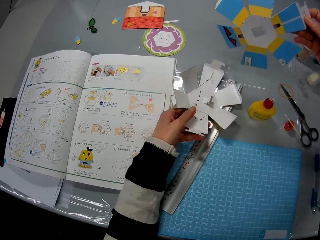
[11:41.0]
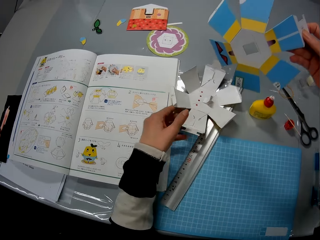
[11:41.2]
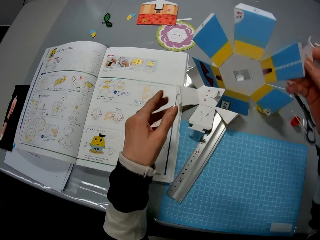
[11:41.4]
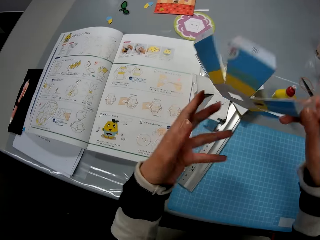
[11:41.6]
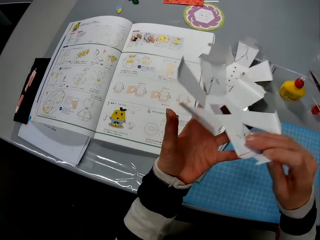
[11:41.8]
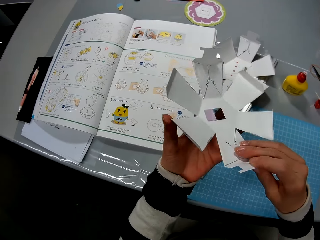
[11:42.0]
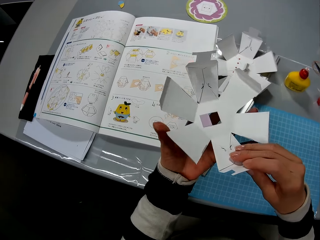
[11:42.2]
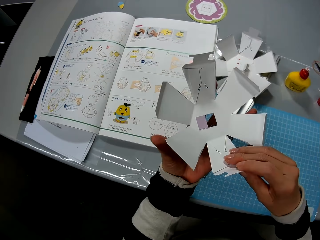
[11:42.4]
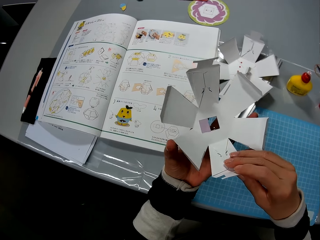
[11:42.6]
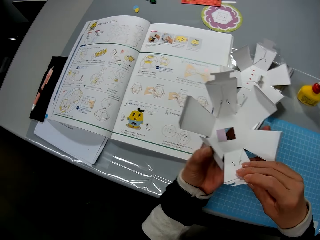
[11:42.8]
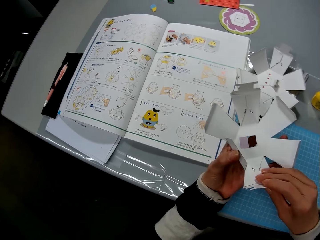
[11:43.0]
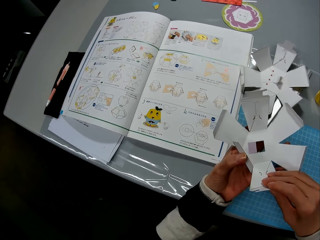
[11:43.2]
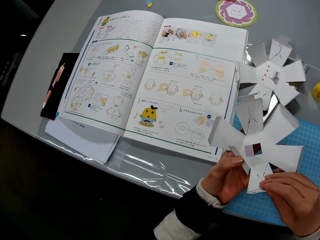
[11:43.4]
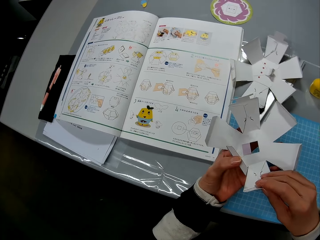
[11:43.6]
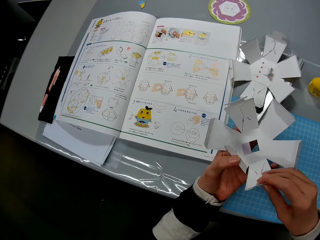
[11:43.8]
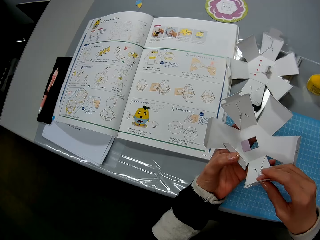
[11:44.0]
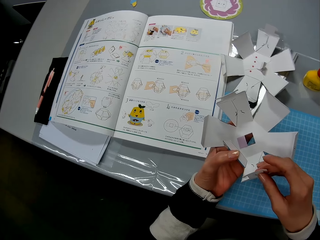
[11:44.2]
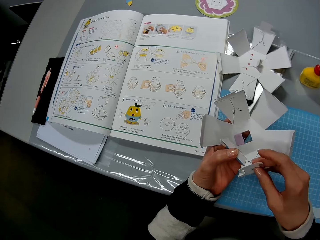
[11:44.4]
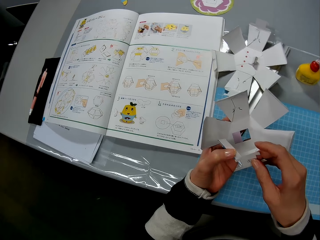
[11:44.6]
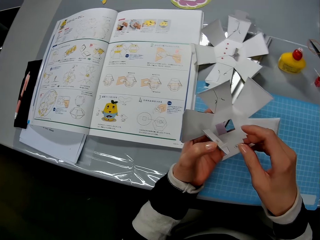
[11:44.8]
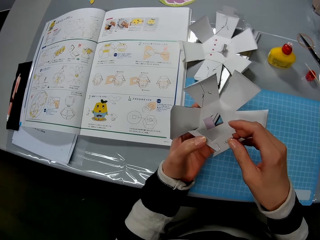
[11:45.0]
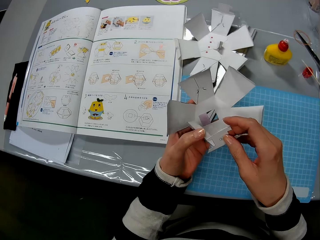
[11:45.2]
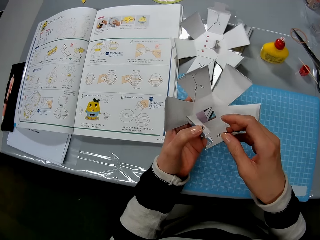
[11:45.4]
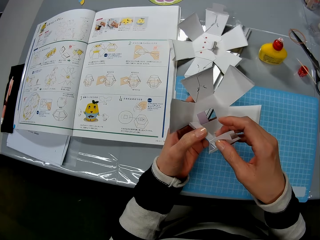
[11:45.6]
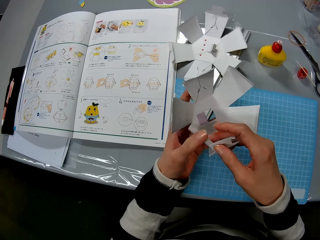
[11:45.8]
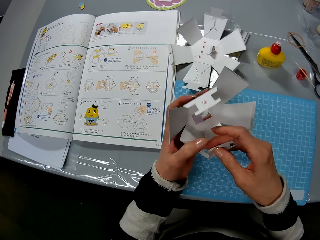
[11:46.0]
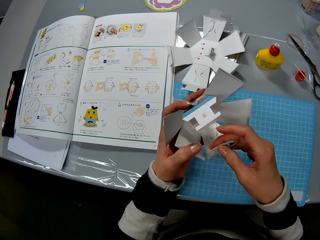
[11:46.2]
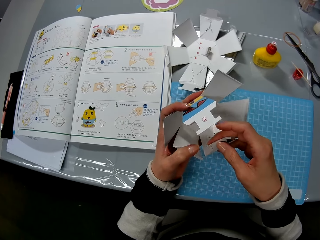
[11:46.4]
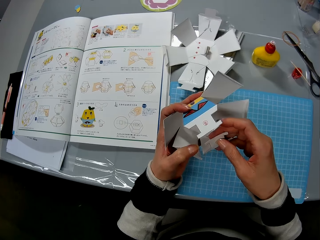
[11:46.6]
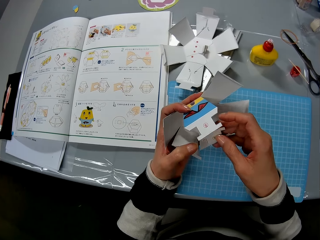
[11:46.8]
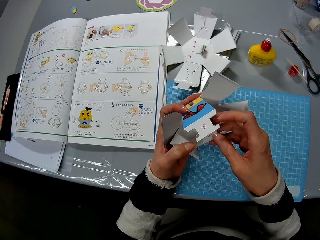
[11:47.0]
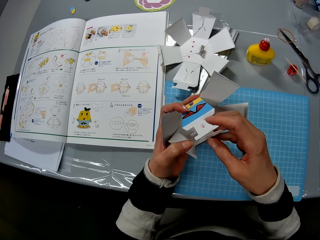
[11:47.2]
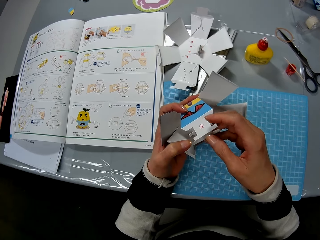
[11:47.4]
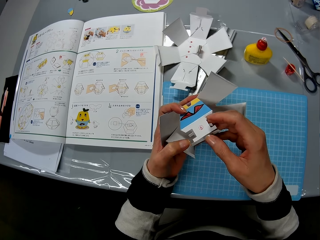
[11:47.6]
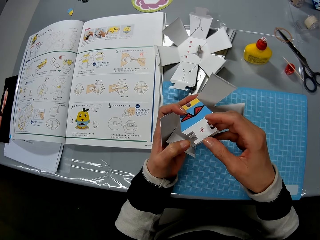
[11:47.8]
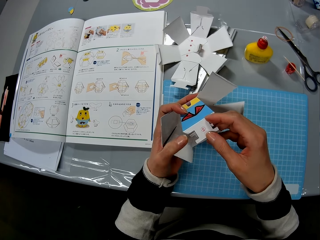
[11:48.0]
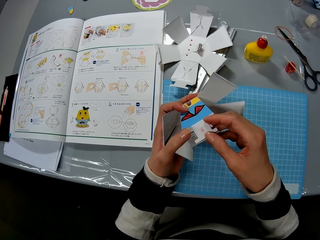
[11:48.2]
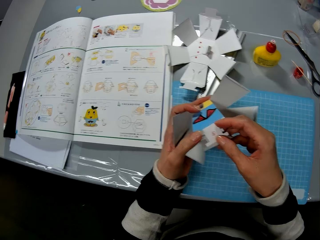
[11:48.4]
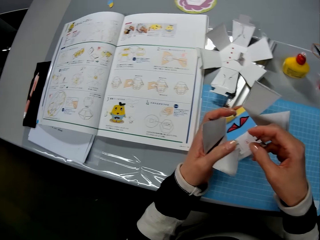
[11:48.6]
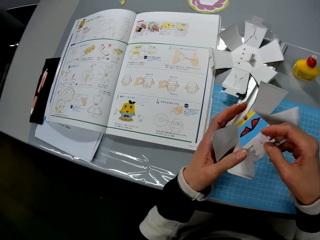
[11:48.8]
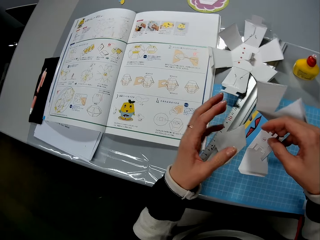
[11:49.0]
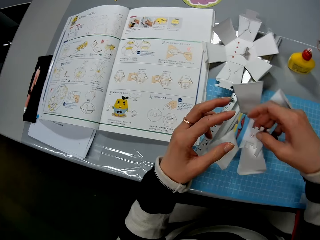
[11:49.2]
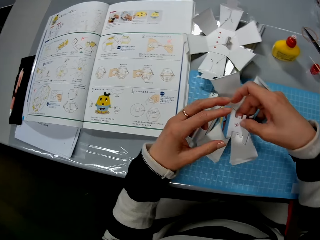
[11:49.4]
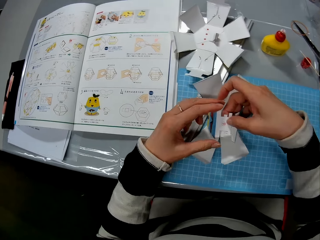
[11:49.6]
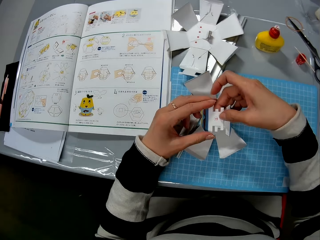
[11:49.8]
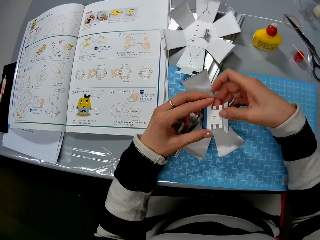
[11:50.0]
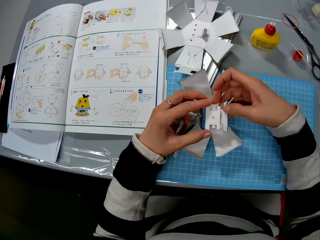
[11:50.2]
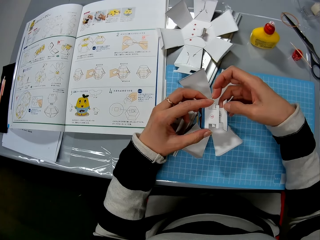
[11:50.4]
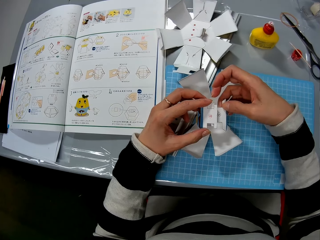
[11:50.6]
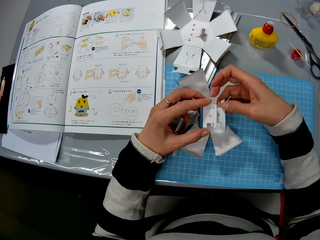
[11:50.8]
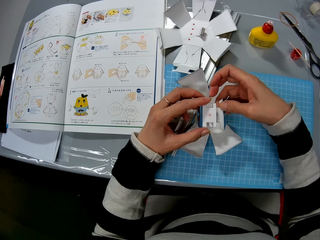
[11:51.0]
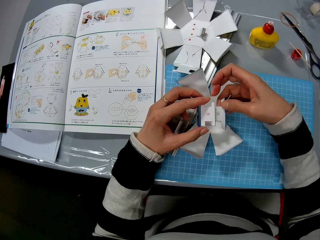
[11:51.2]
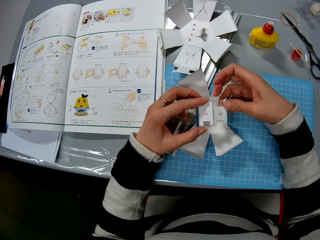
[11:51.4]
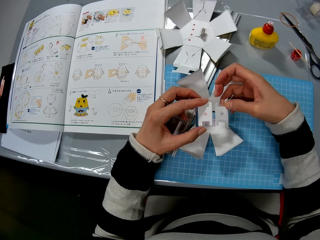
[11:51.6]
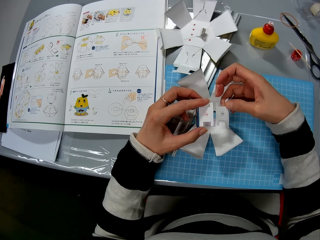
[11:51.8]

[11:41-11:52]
The camera wearer picks up another carton craft. He holds the carton craft in his hands. He puts the carton craft on the cutting mat.

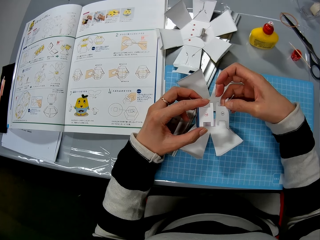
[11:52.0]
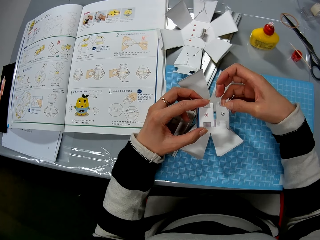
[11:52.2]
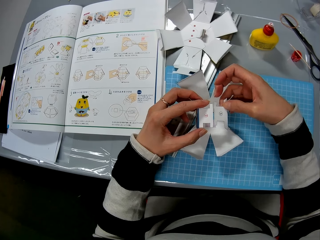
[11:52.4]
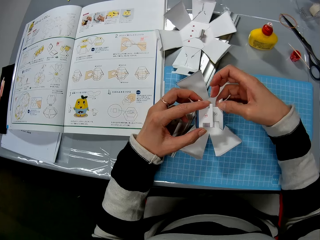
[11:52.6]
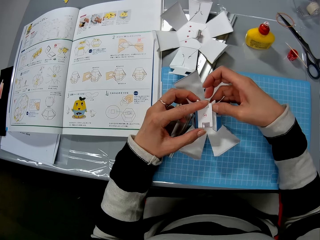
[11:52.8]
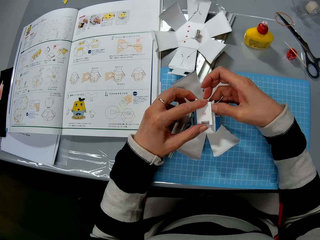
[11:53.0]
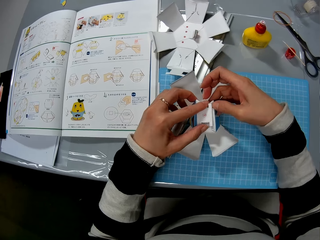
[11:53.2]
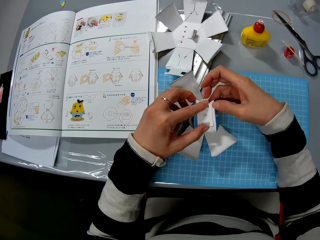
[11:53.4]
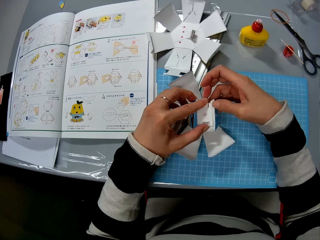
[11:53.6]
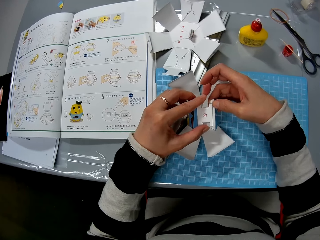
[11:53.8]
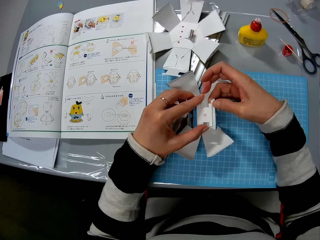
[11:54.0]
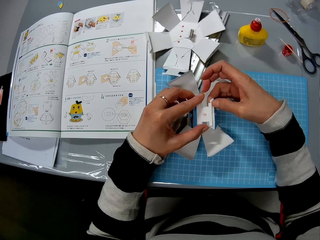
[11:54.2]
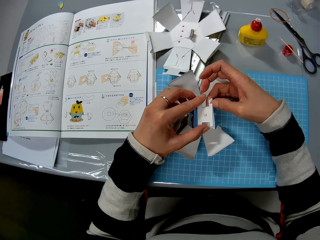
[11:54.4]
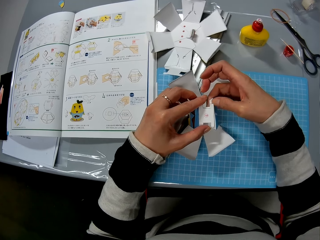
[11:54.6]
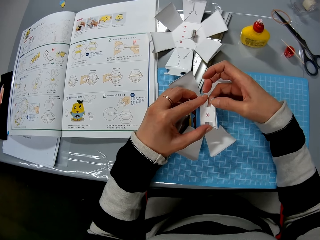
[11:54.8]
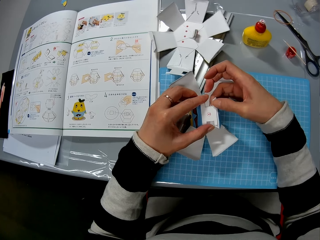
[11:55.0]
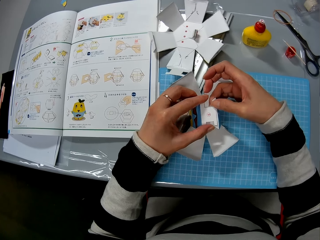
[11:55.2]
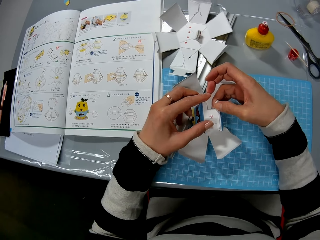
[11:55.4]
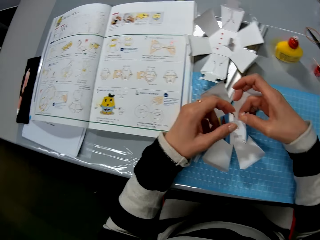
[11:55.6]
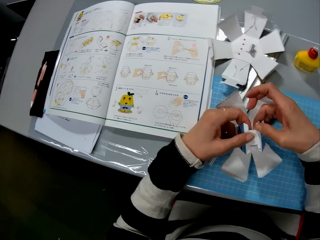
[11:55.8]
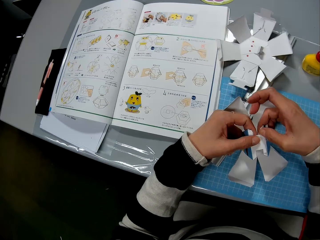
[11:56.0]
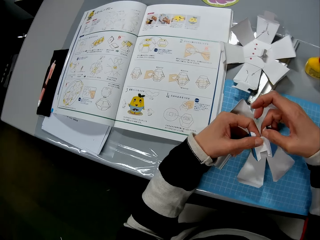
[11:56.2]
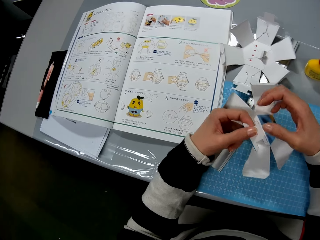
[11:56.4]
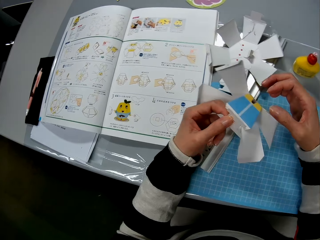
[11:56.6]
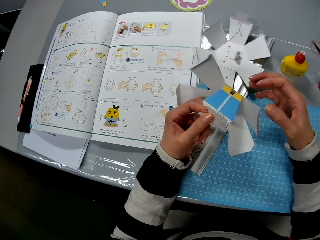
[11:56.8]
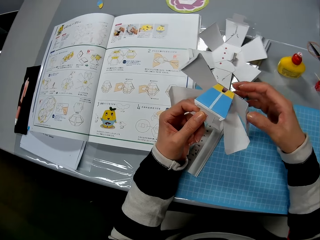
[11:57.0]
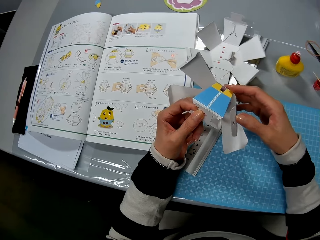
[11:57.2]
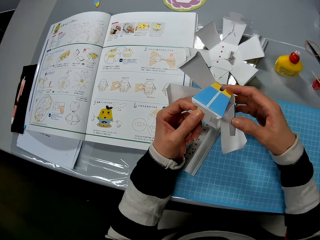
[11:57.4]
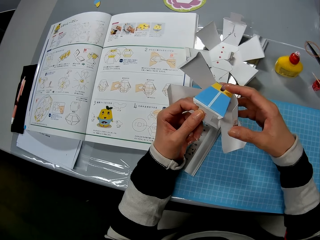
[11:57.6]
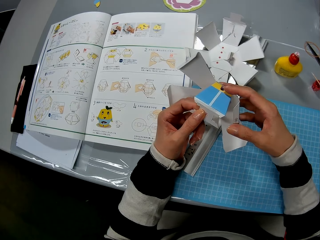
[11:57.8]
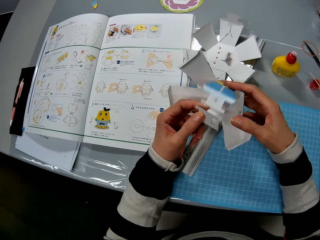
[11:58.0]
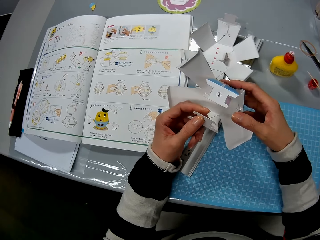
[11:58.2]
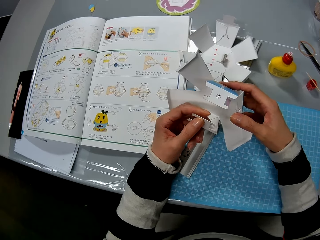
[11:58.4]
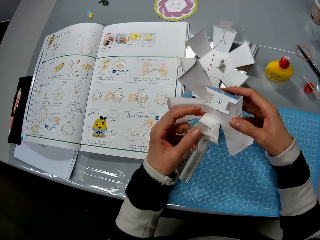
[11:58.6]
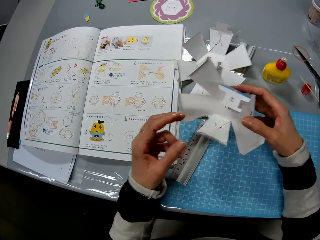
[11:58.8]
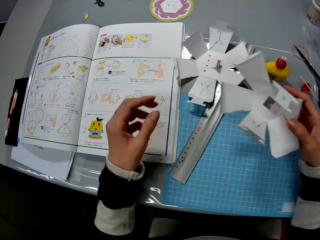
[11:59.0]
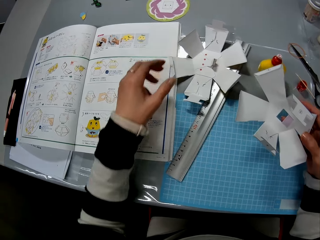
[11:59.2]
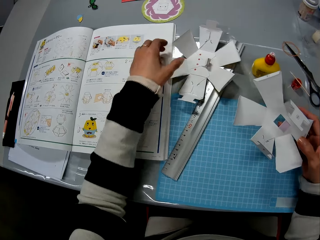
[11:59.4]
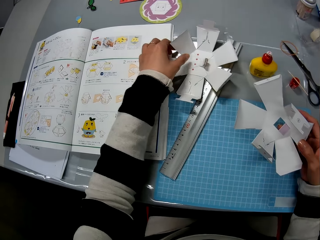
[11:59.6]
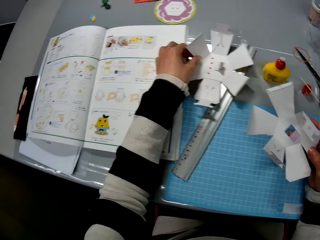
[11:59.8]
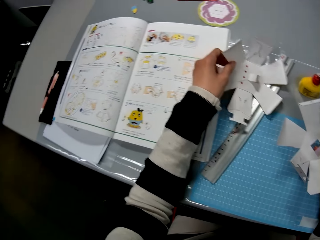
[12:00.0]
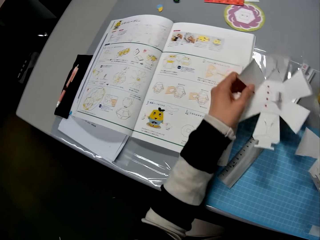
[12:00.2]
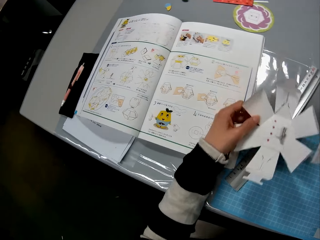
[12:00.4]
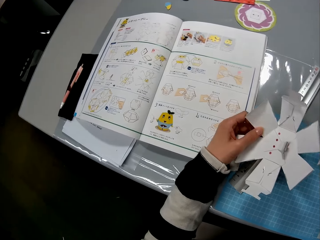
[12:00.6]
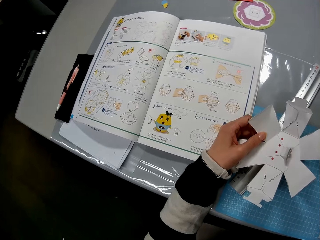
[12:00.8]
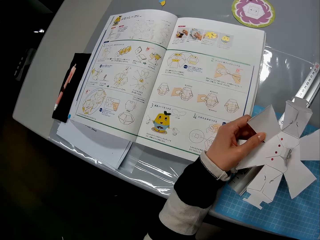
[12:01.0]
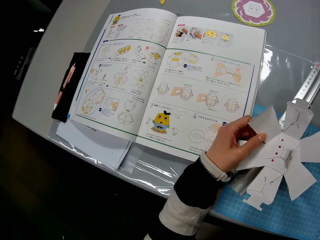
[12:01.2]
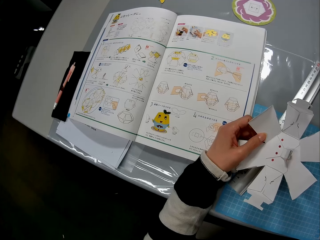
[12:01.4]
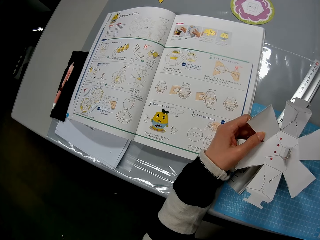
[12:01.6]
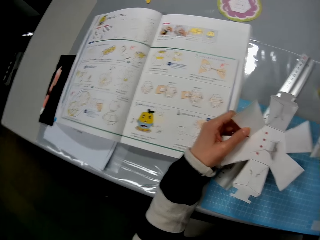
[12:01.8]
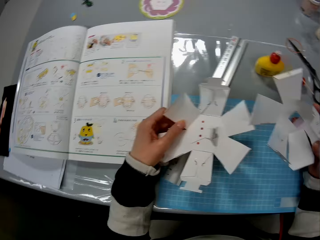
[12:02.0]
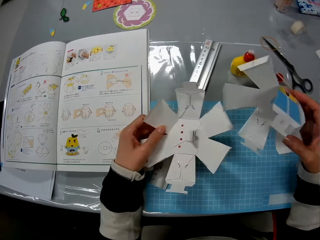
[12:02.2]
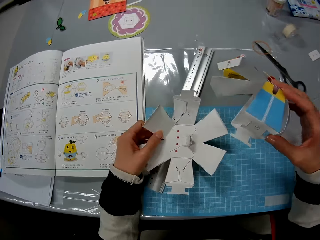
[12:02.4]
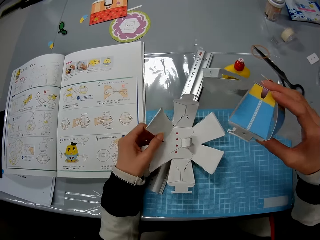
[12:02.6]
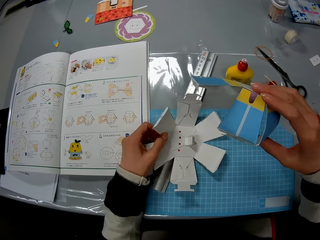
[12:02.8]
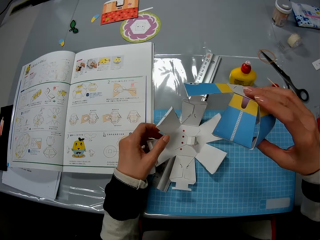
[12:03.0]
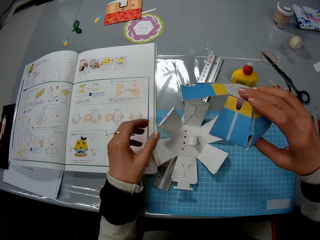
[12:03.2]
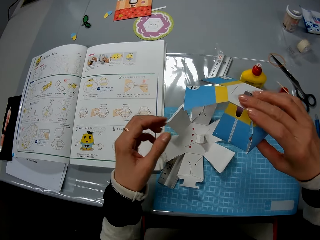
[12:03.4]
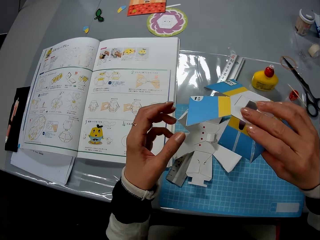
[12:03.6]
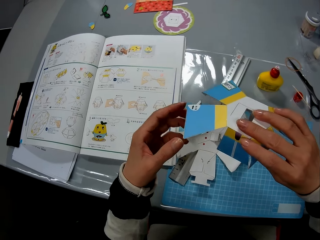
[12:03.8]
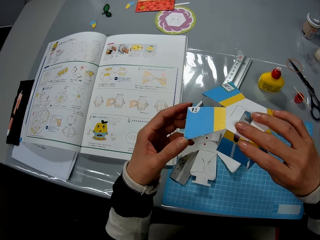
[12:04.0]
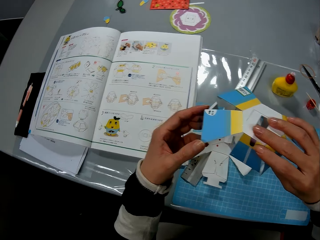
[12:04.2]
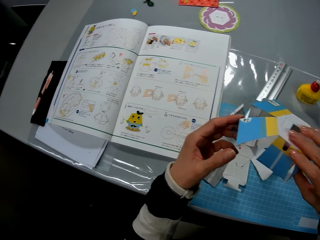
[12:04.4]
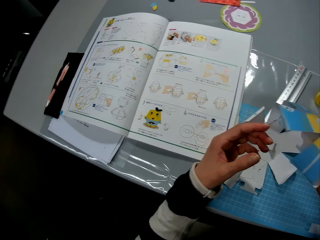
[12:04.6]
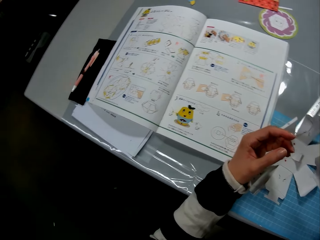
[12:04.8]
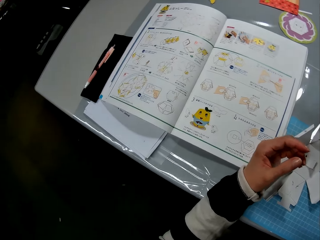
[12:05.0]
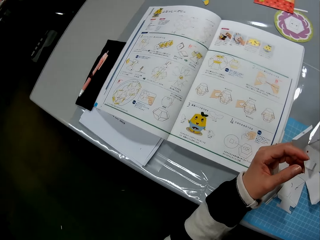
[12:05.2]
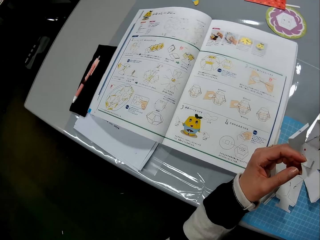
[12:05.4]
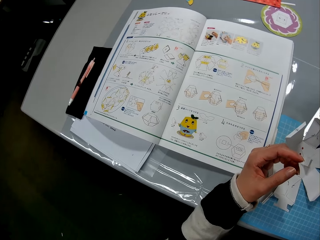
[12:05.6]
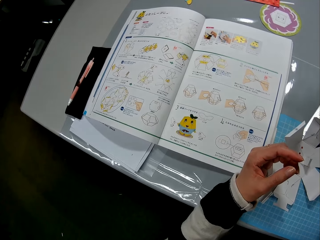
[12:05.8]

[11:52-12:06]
The camera wearer joins the carton craft. They fold the paper. They pick the carton craft. They pick the other carton craft or paper craft. They compare the two carton crafts. They put one carton craft on the cutting mat.
